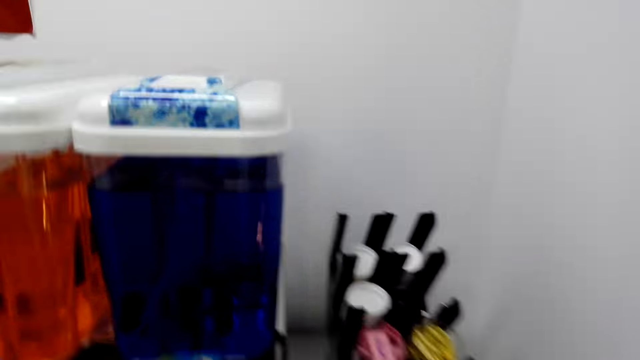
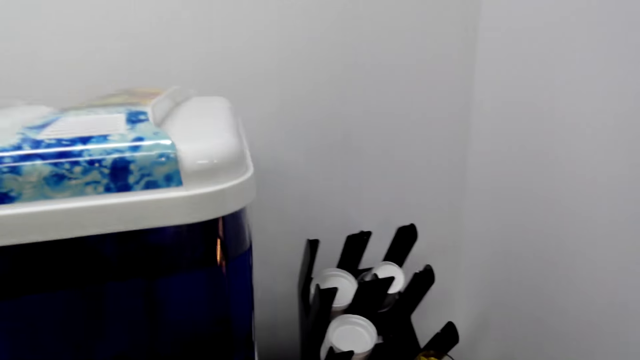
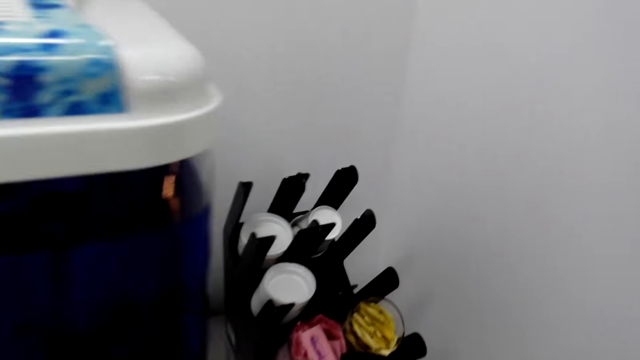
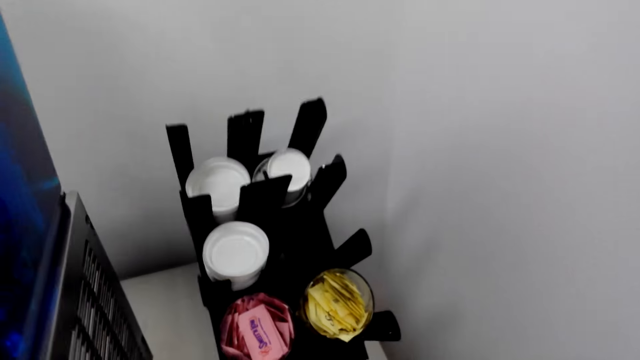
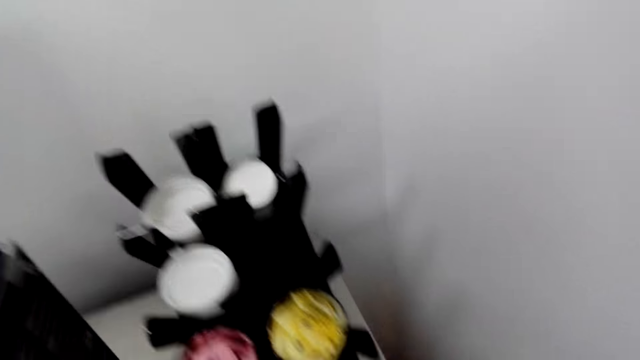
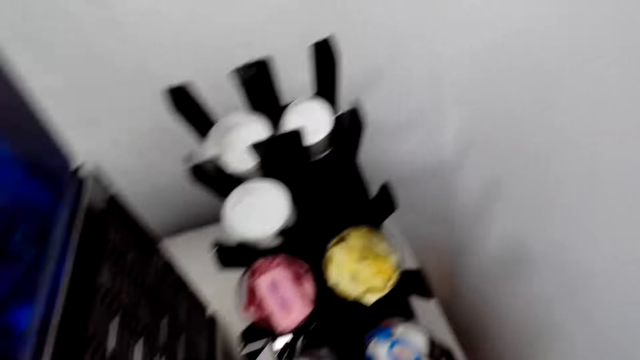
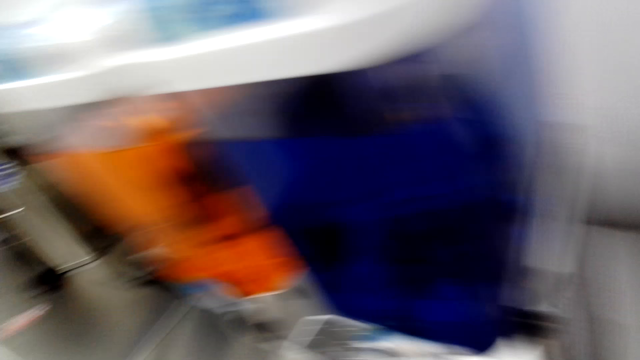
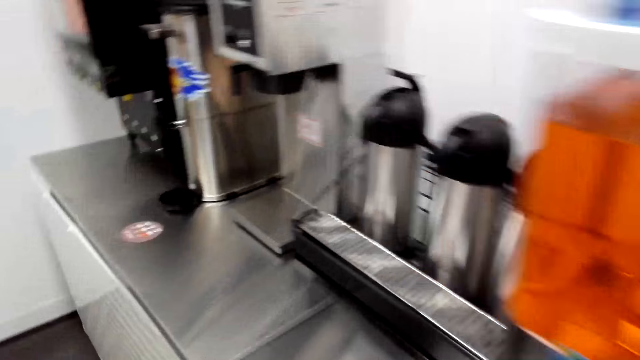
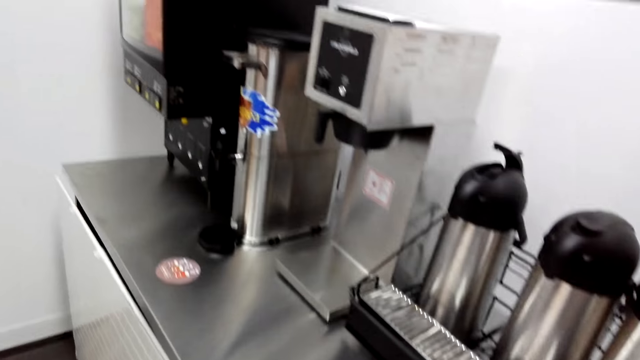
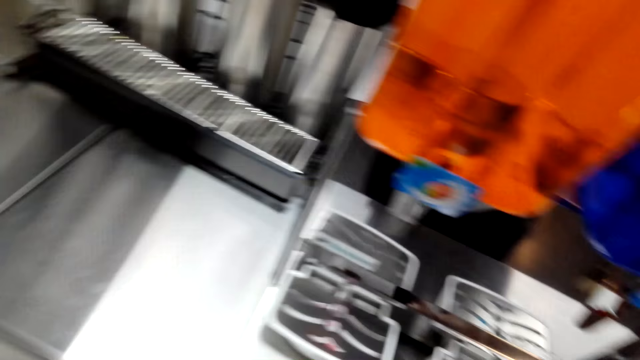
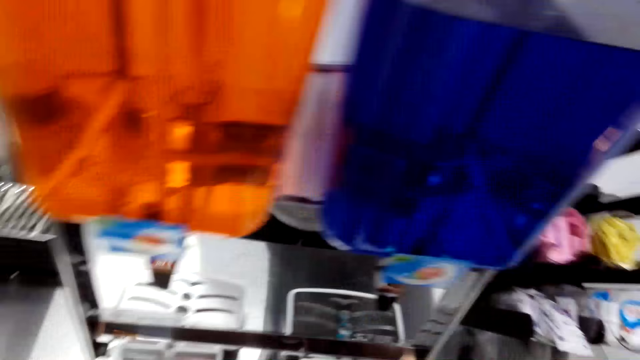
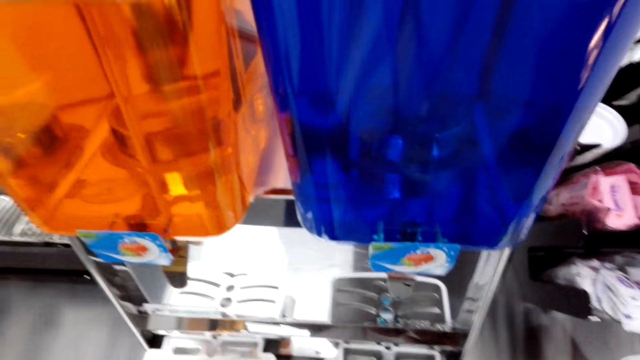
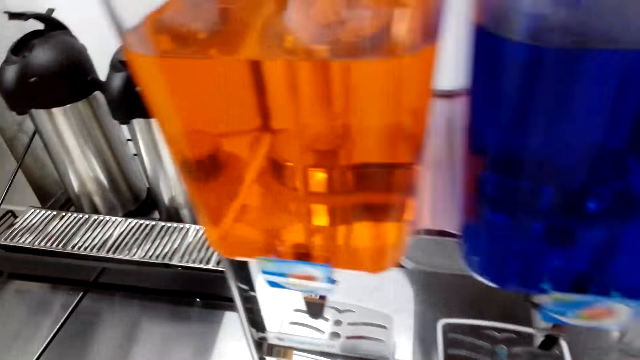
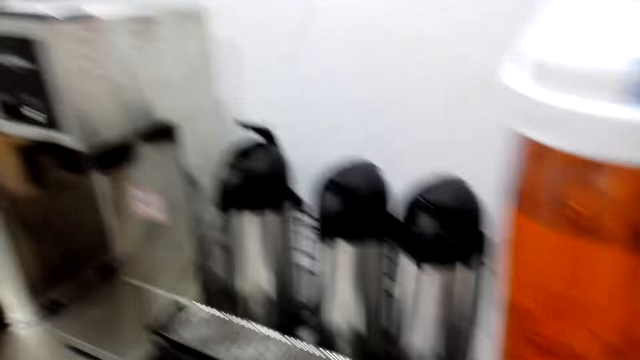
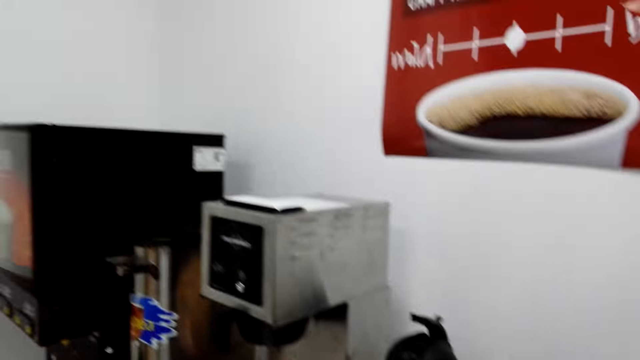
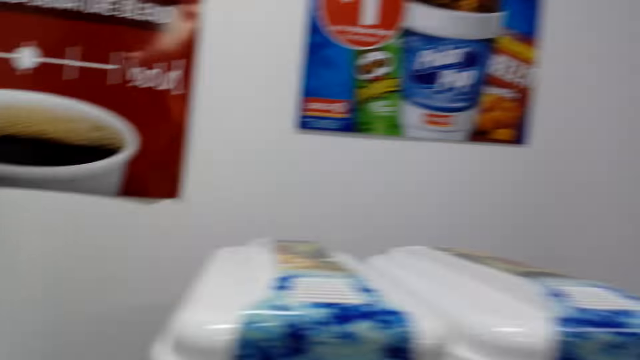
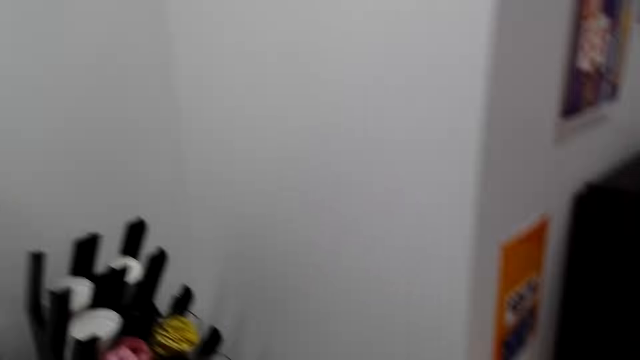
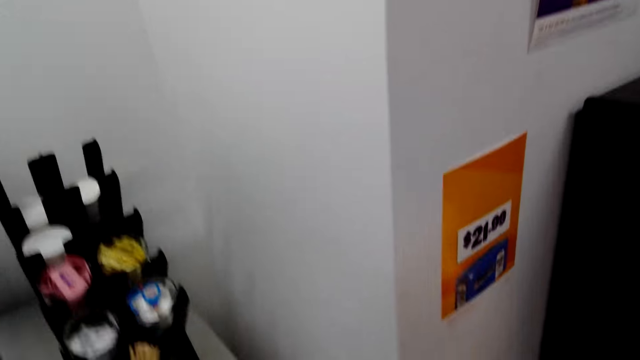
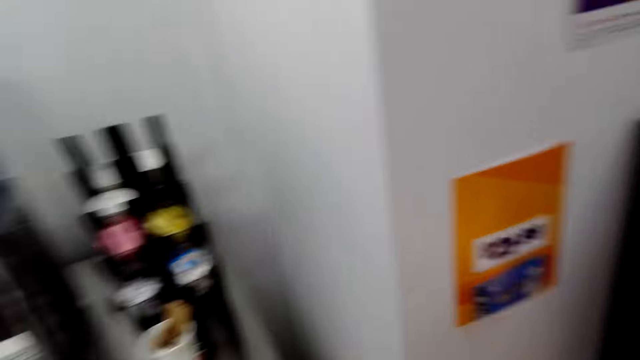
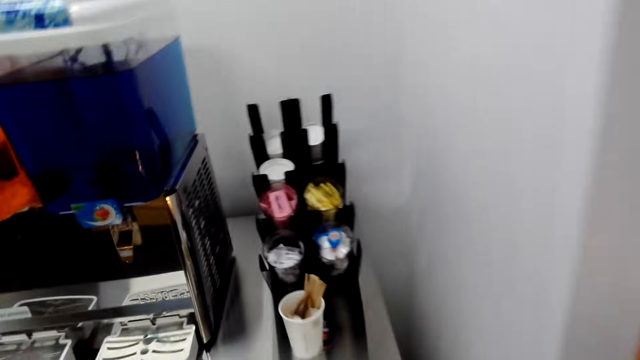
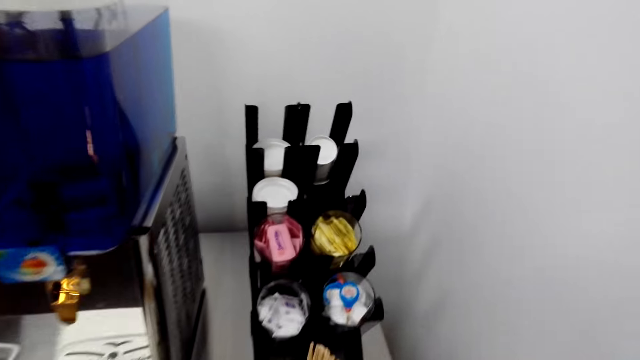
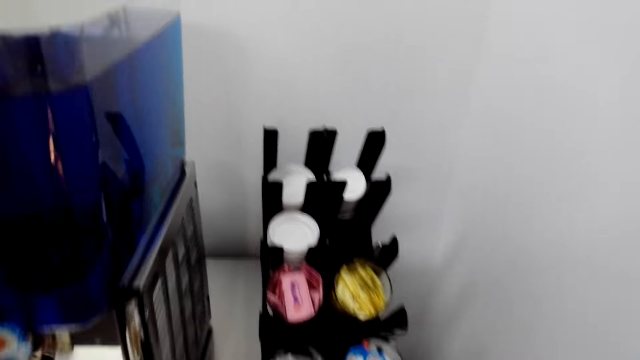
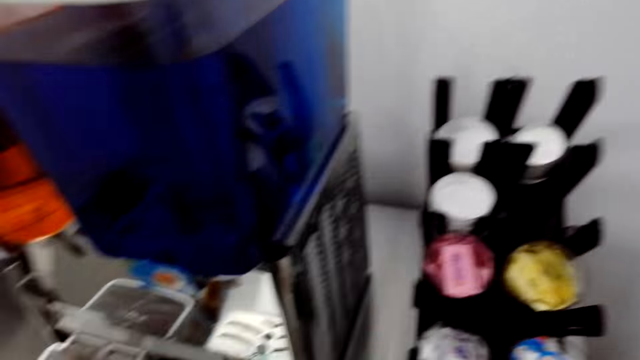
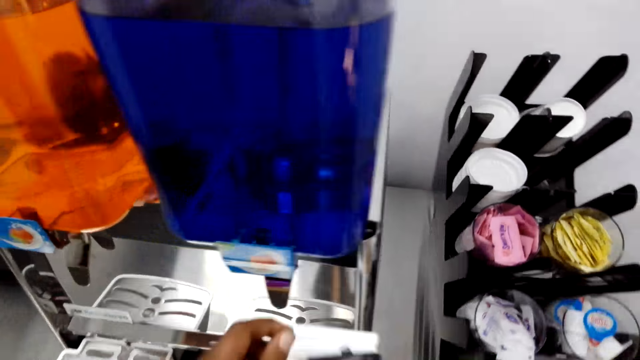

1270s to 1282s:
The camera wearer looks around the shop.

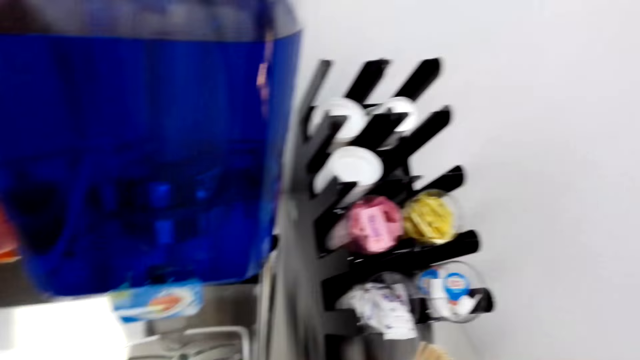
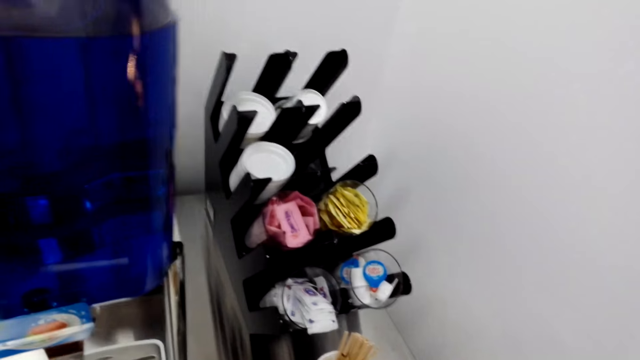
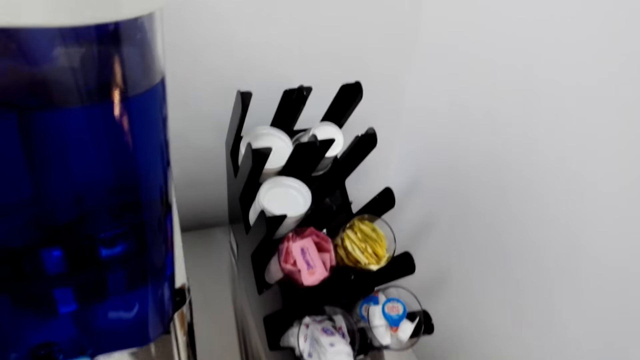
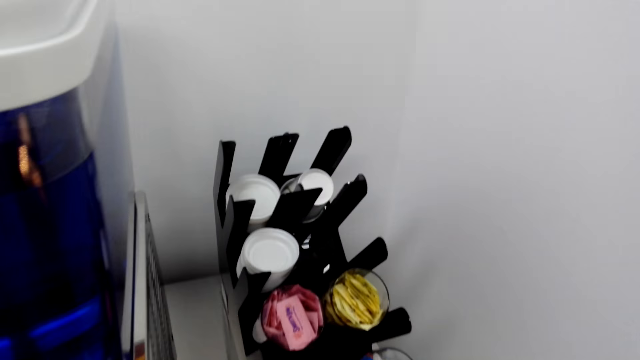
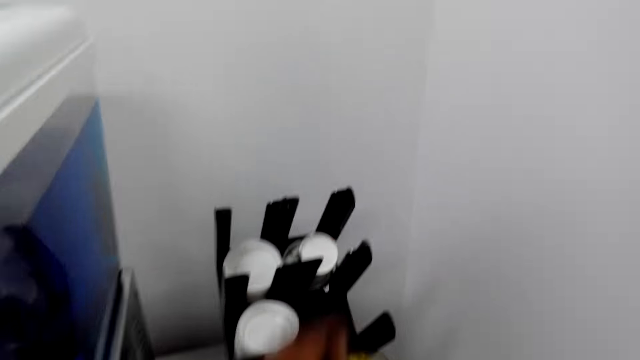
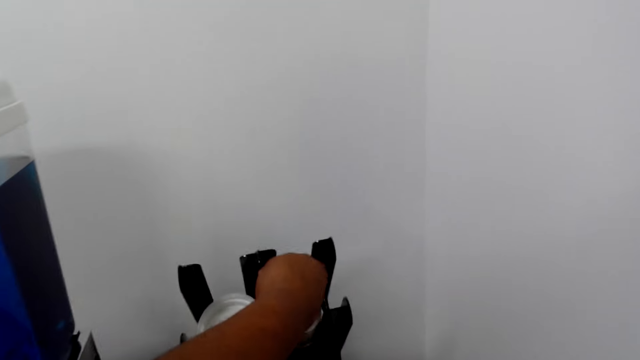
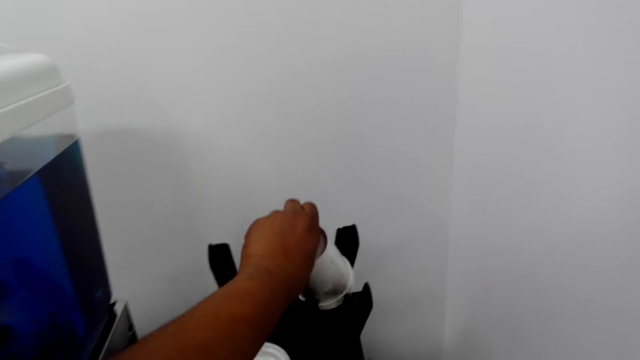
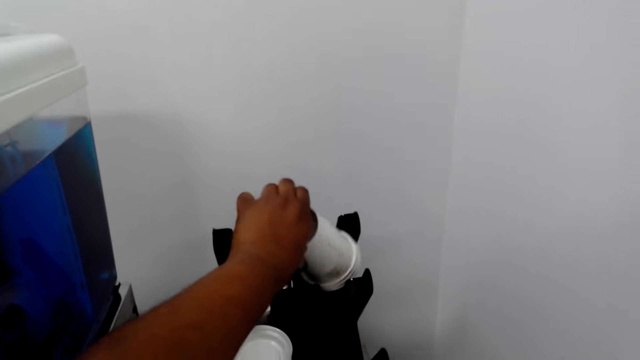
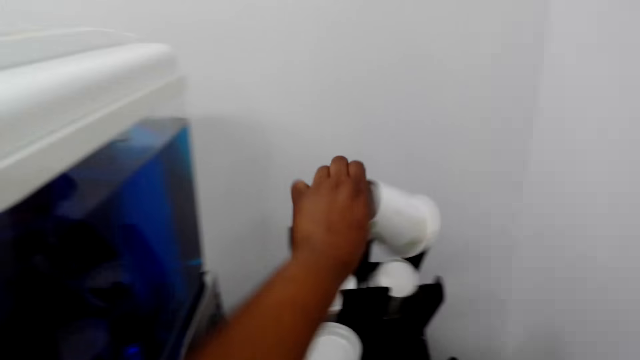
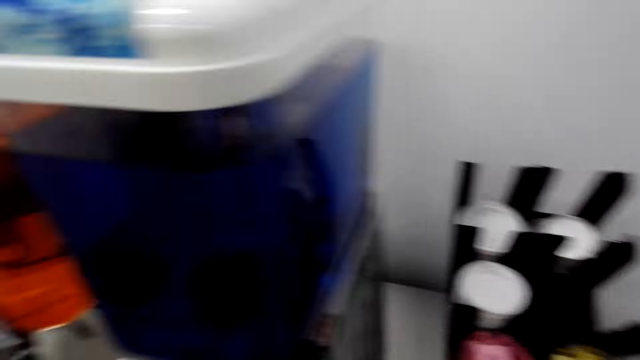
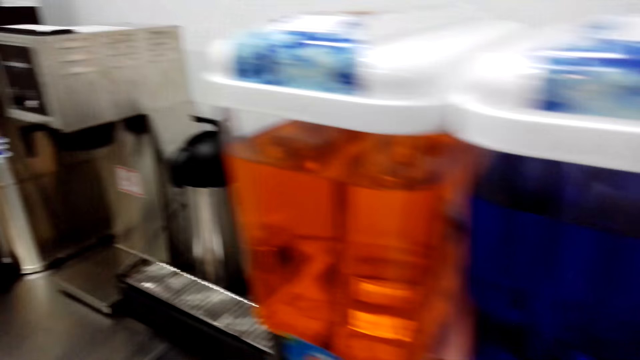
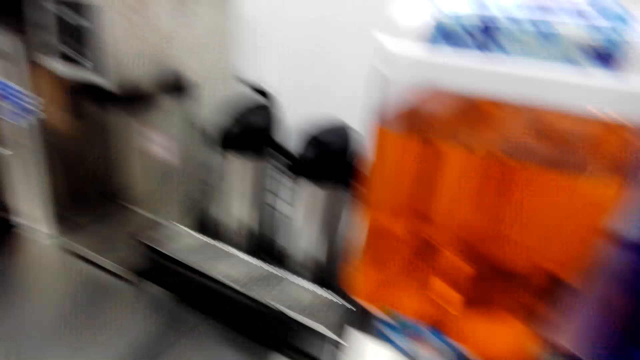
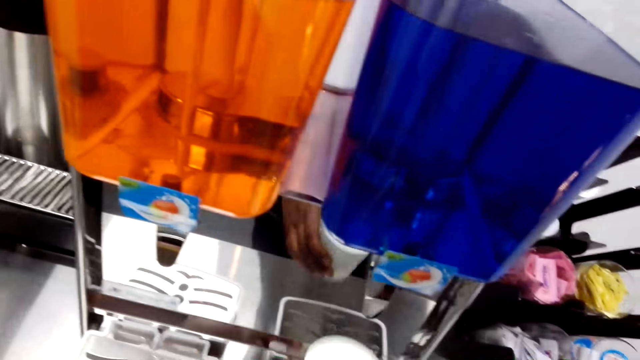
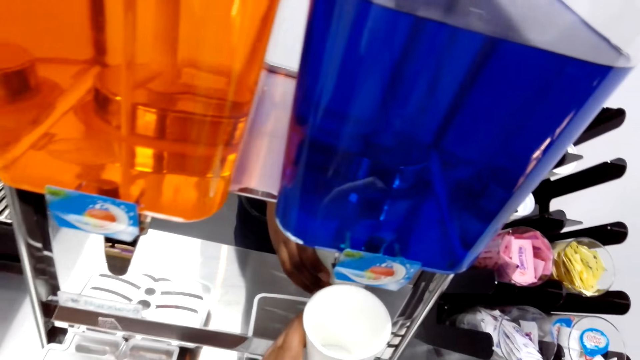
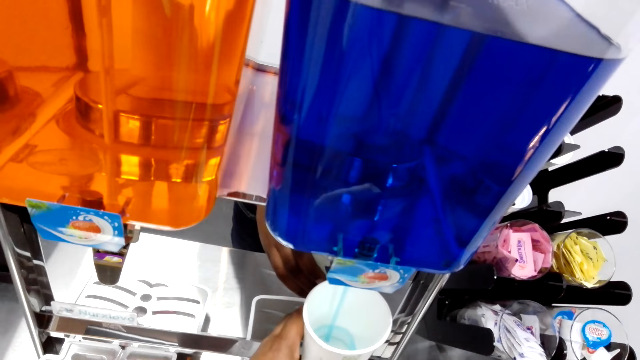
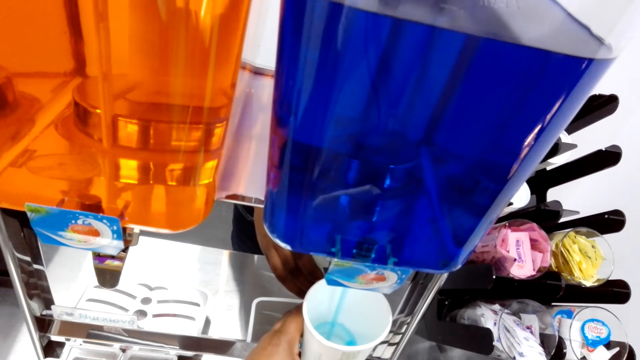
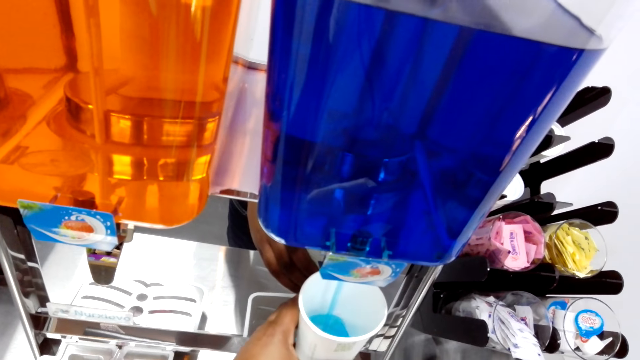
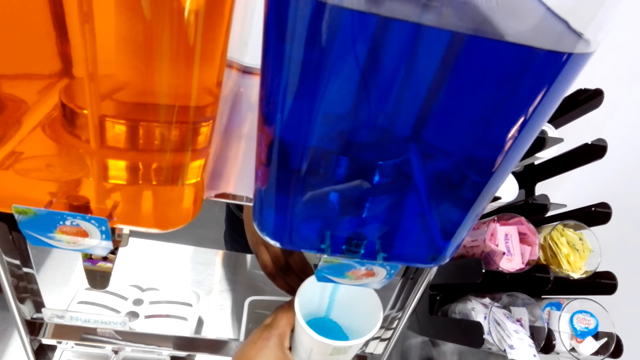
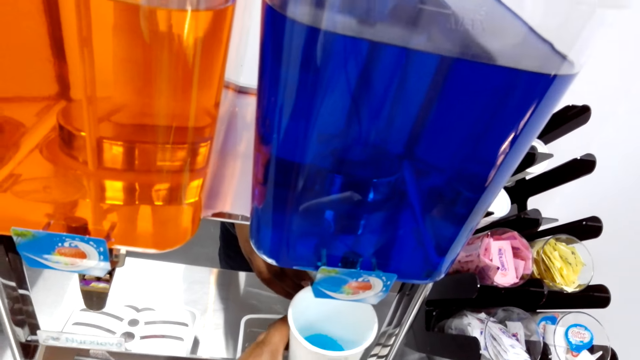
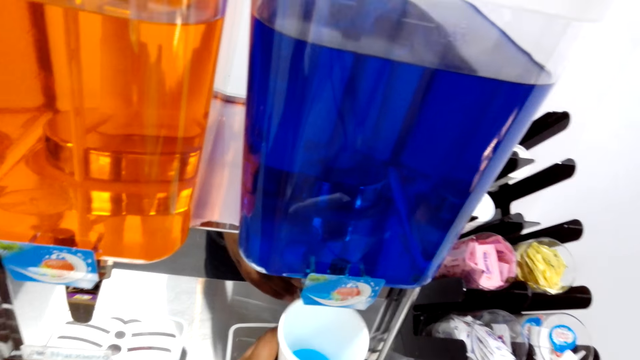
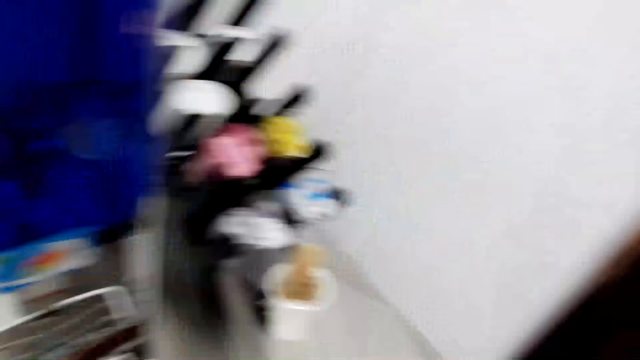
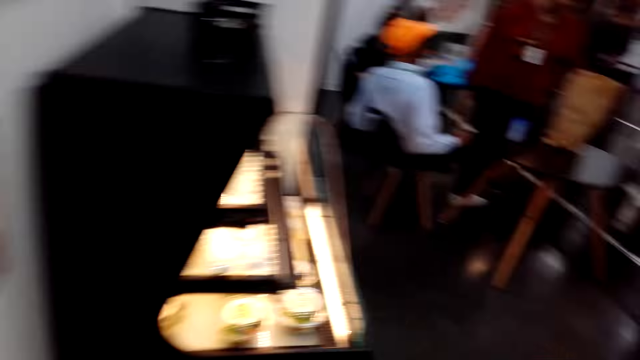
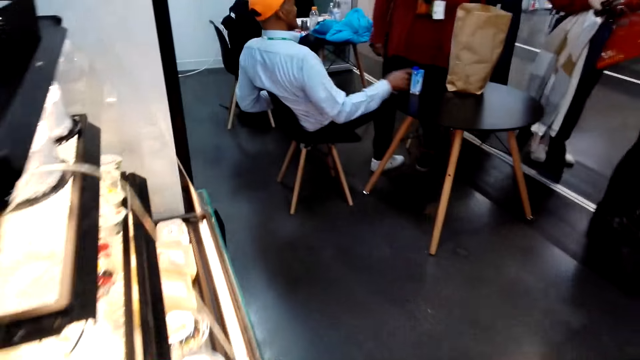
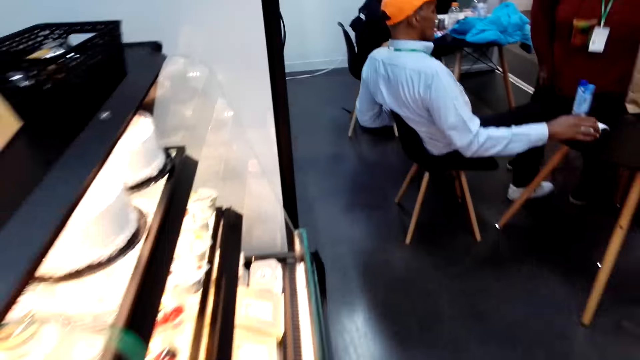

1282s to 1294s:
The camera wearer picks up the disposable cup from the rack. They fetch some drink from the dispenser. They fill the cup with soda. They walk around the shop. They look around.
